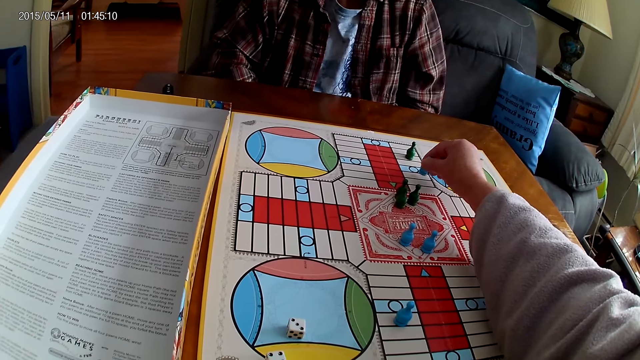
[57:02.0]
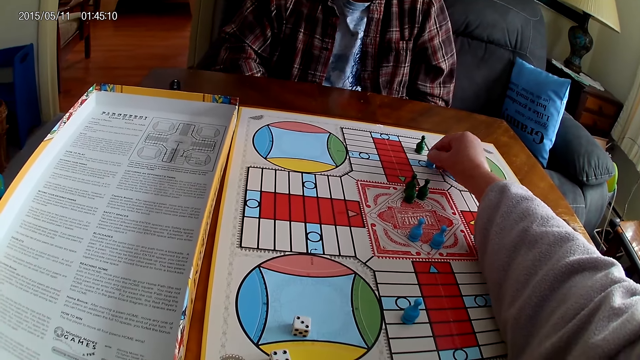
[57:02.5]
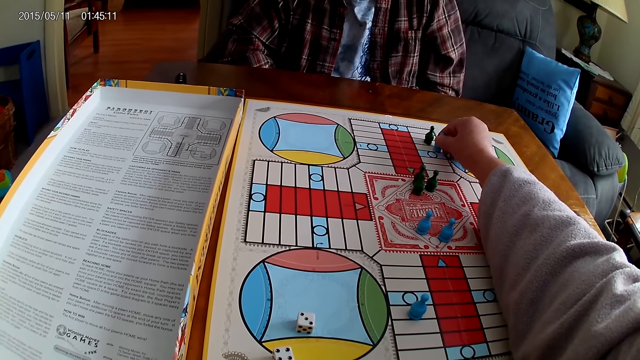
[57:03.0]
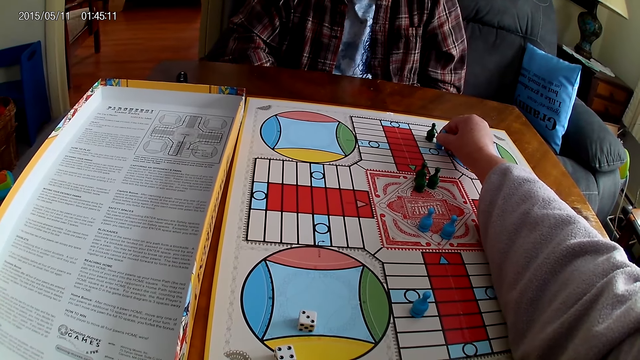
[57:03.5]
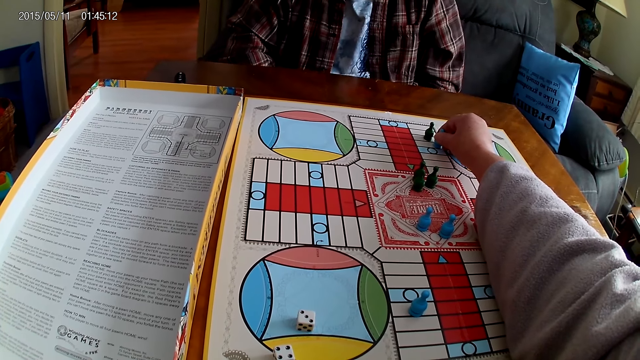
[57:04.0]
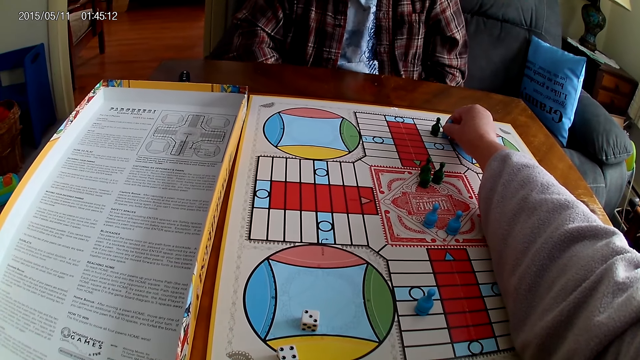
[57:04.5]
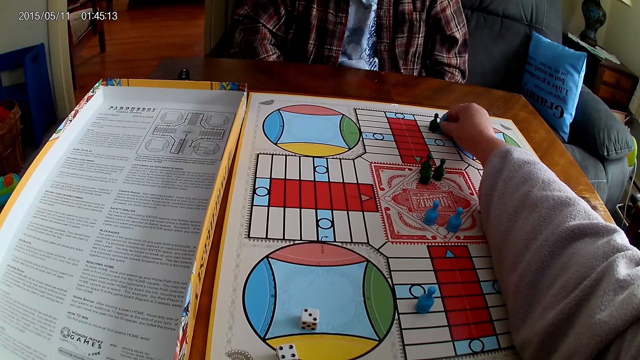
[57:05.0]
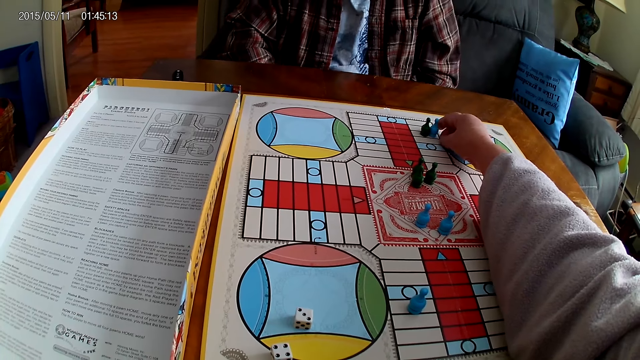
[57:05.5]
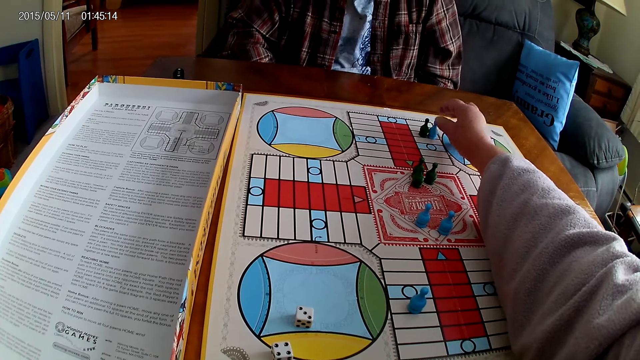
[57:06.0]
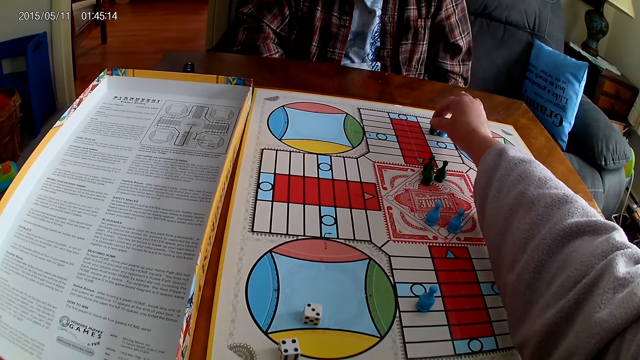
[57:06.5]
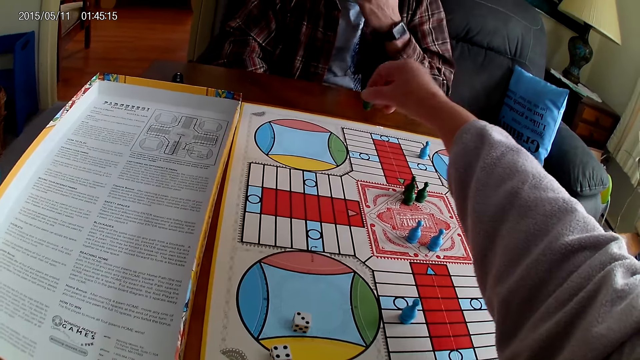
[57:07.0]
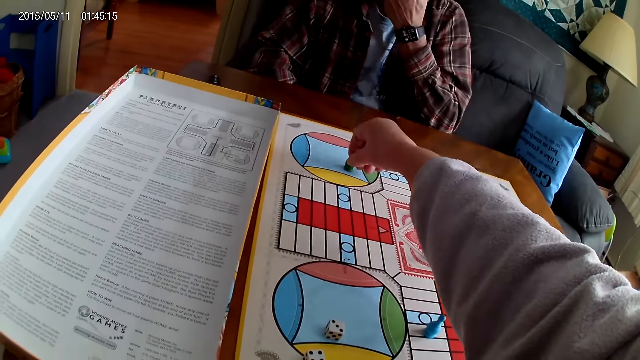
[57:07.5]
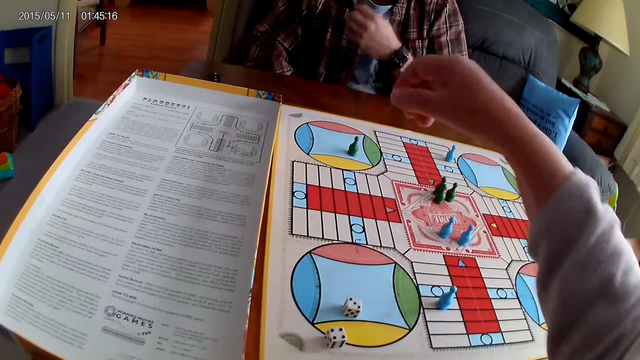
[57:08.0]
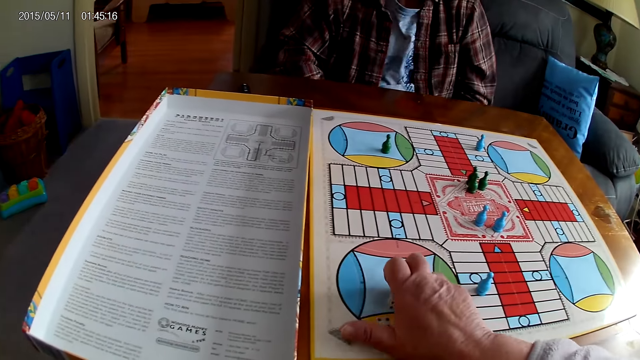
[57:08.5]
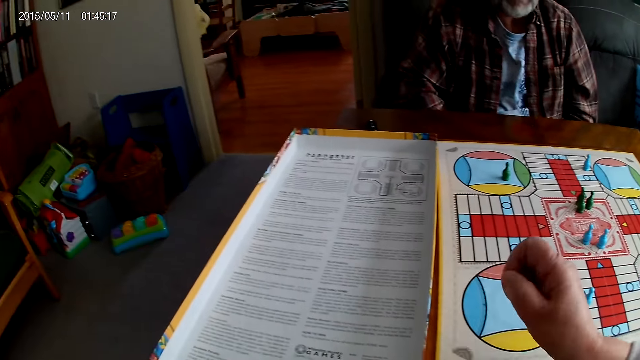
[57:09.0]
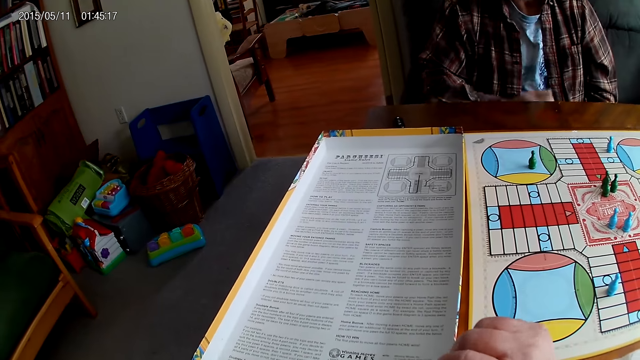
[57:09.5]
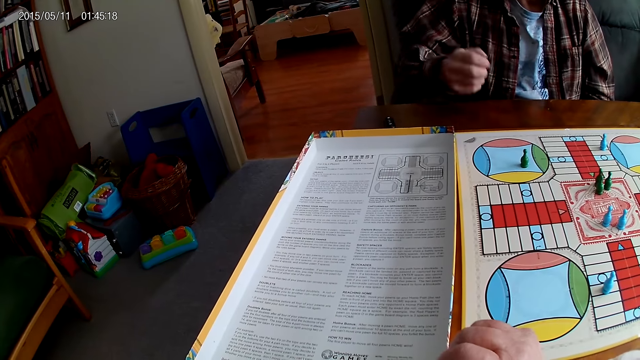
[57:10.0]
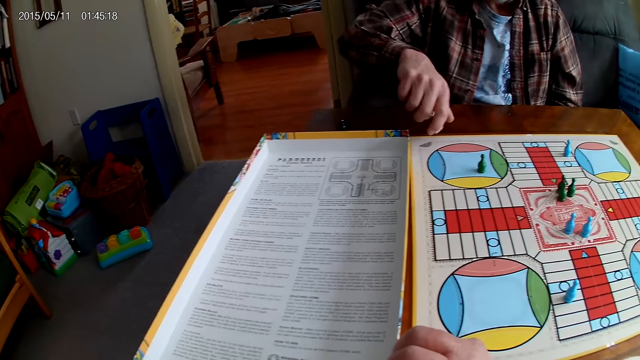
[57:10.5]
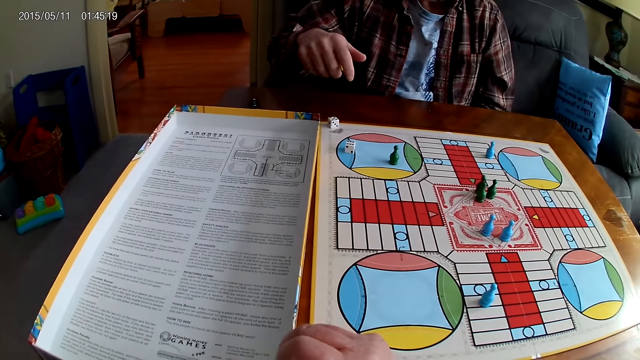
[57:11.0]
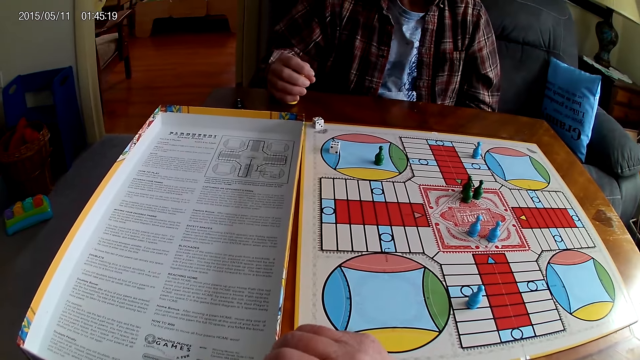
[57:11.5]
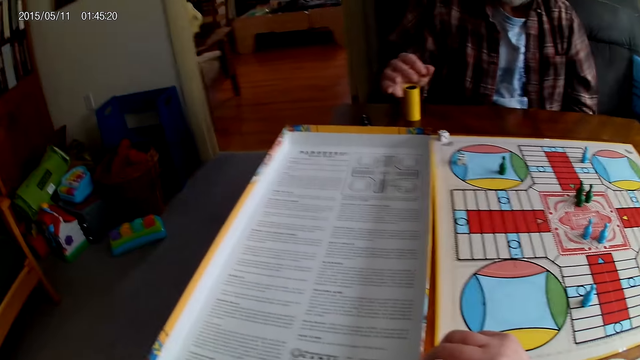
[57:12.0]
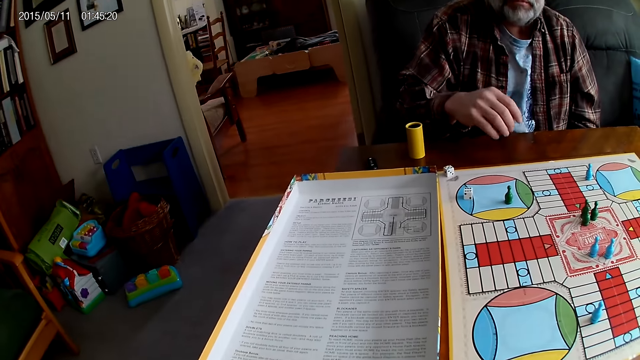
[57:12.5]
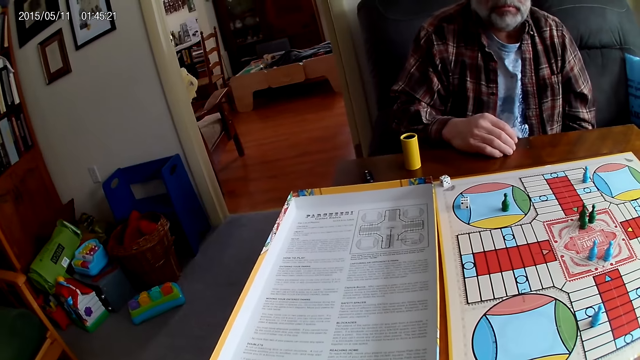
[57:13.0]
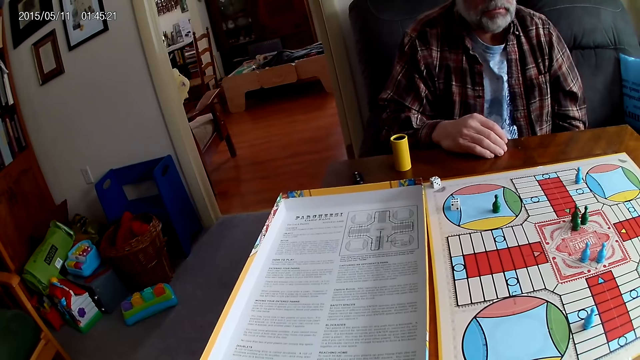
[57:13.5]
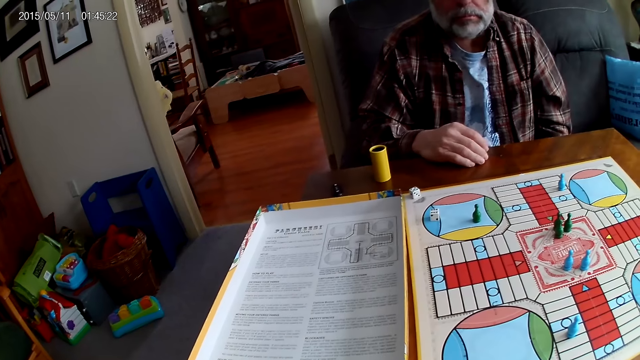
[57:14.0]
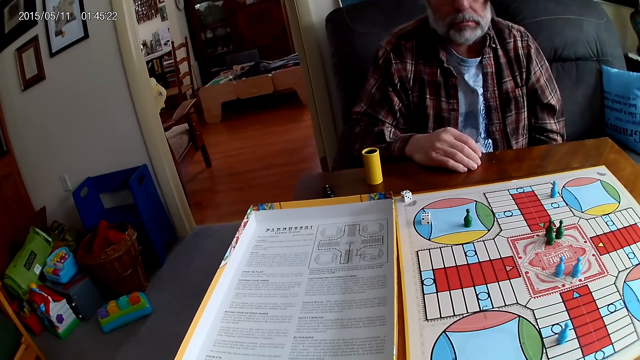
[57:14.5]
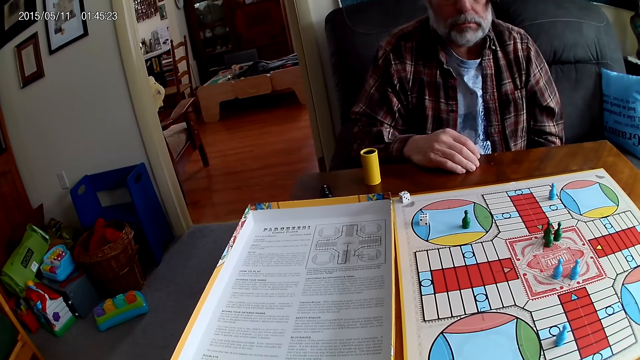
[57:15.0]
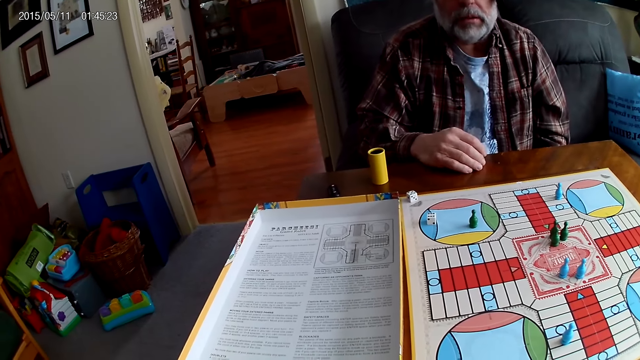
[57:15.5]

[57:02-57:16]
The camera wearer places a Ludo pawn on the board. They move the chess on the board, pick up another Ludo pawn and place the Ludo pawn on the board. They take the dice from the Ludo board with the right hand and put the dice in the container or dice shaker. A man shakes the dice in the right hand. The man drops the dice from the container on the Ludo board. The camera wearer stares at the board. The man places the dice shaker on the table and stares at the board.

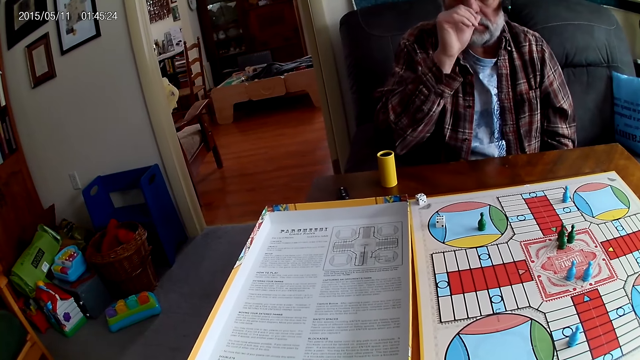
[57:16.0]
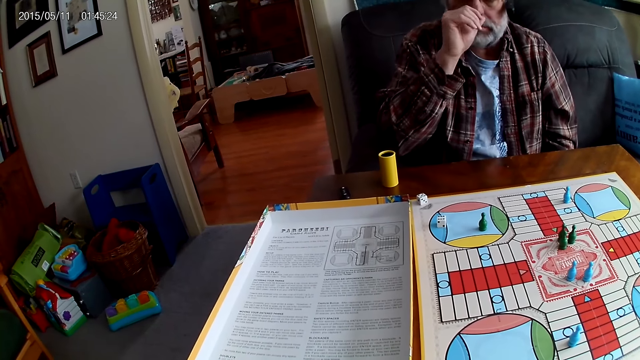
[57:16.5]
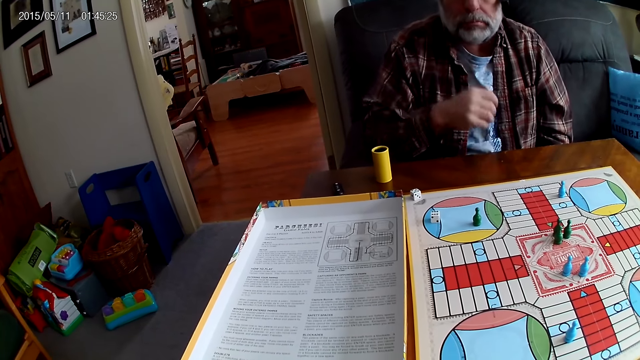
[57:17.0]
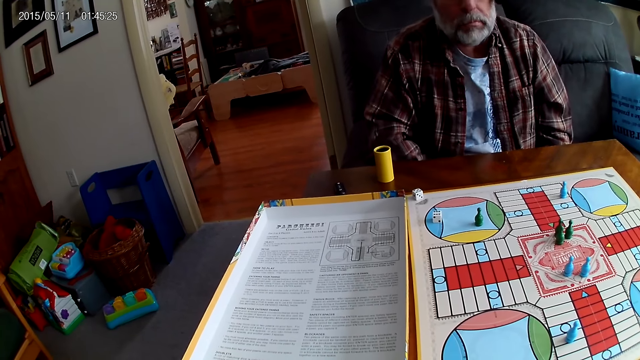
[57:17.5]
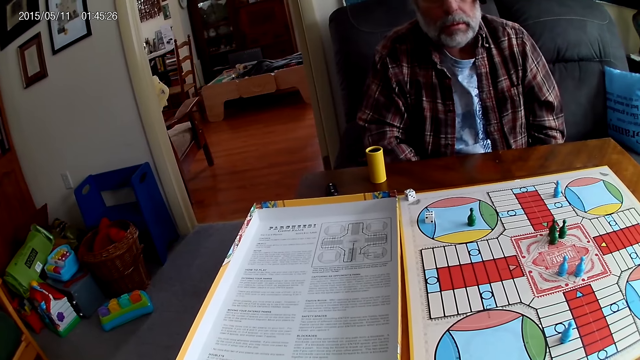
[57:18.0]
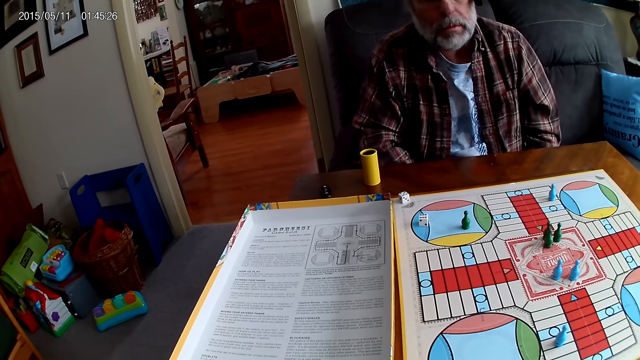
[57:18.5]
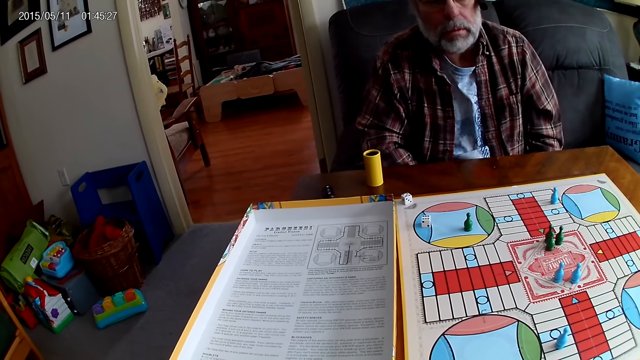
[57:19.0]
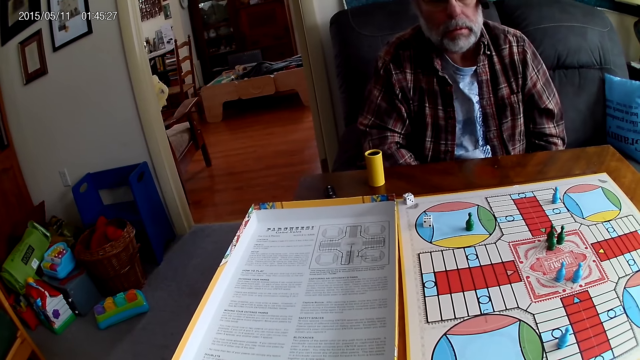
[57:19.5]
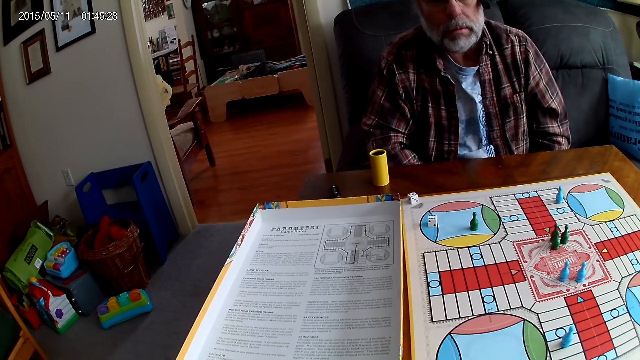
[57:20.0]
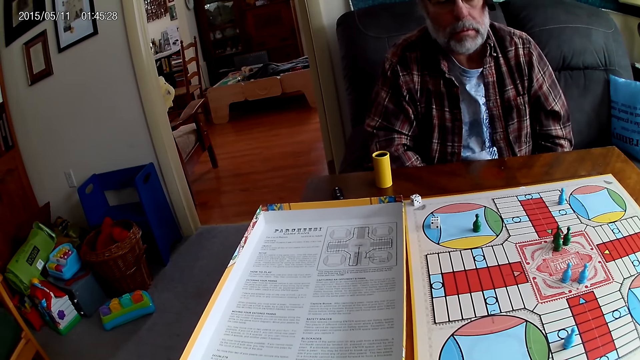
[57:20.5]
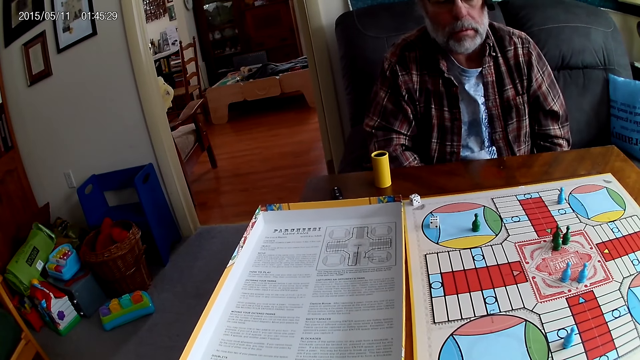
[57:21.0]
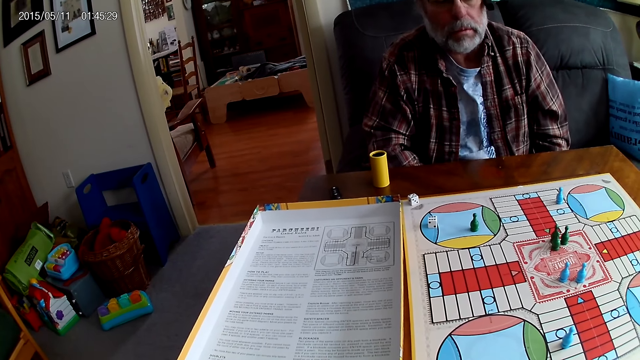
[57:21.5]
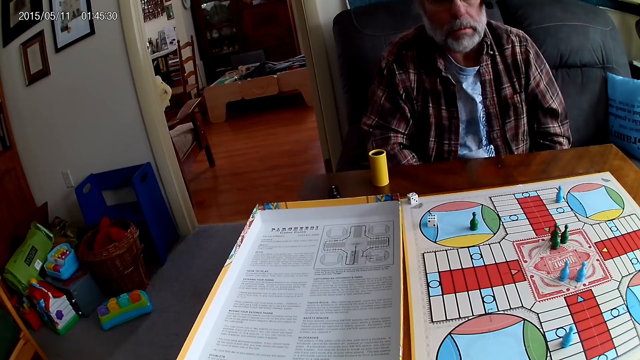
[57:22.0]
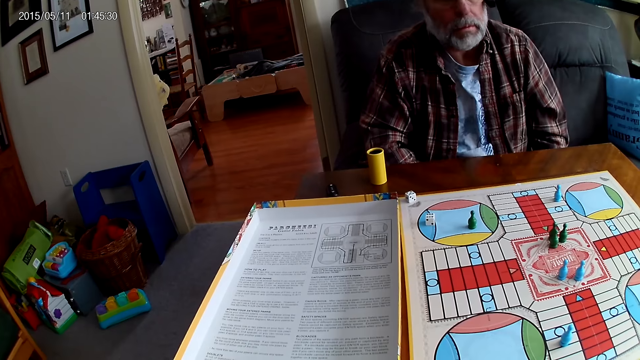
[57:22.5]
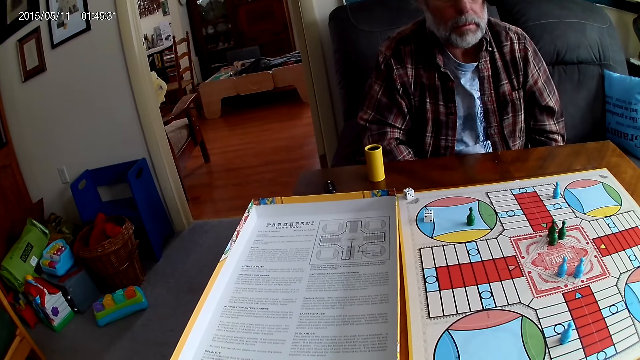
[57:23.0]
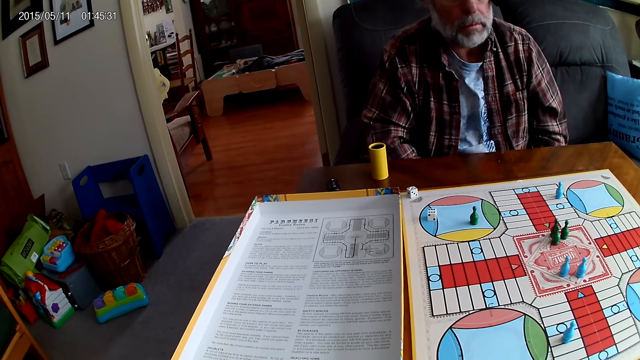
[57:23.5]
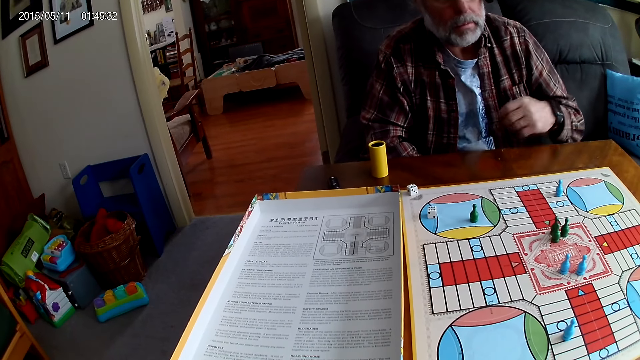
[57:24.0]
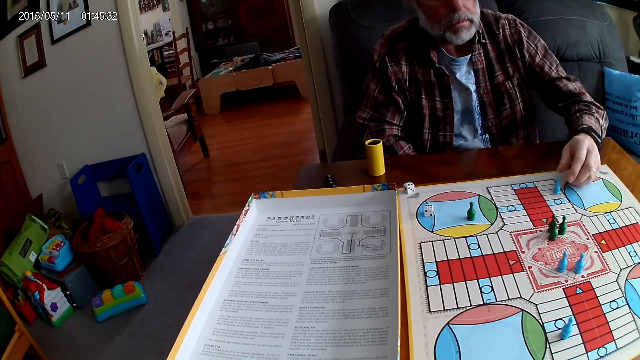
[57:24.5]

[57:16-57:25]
A man touches the nose with the right hand. The man wipes the nose and stares at the board.
